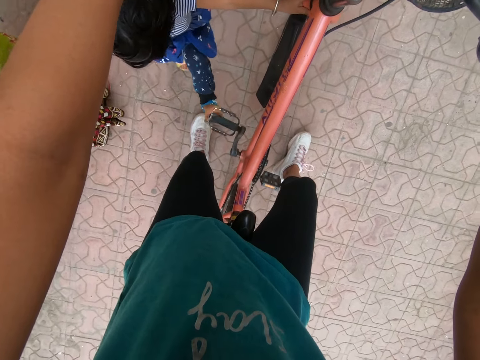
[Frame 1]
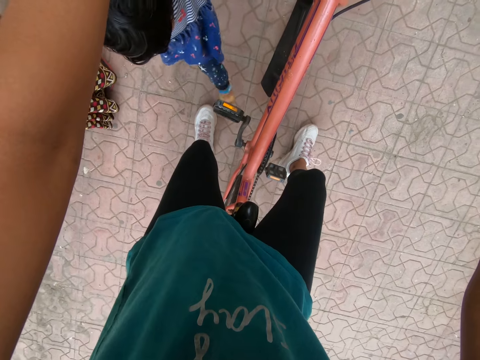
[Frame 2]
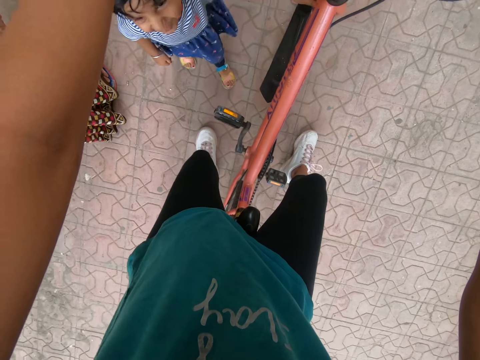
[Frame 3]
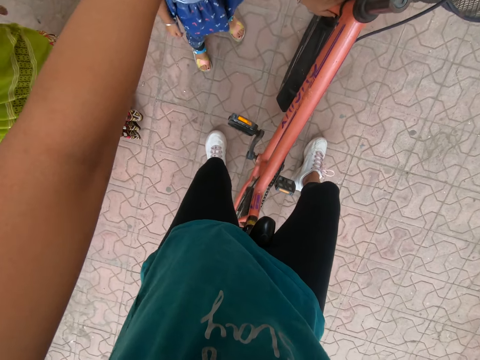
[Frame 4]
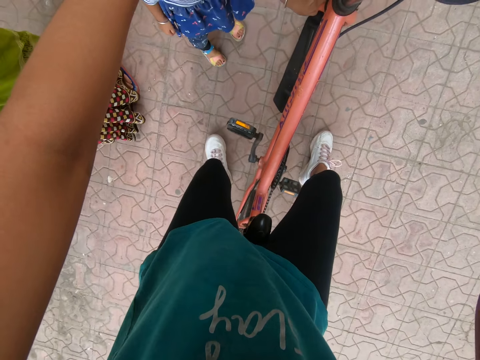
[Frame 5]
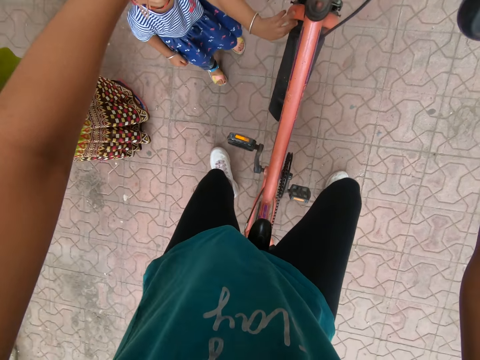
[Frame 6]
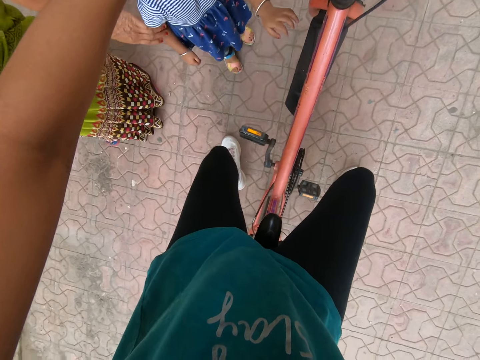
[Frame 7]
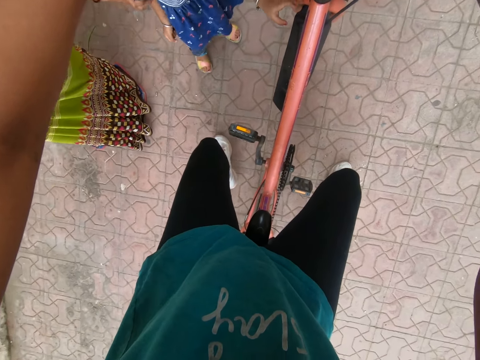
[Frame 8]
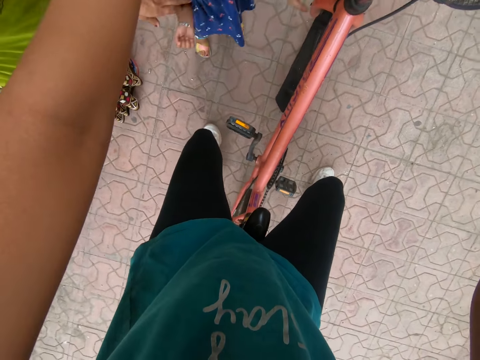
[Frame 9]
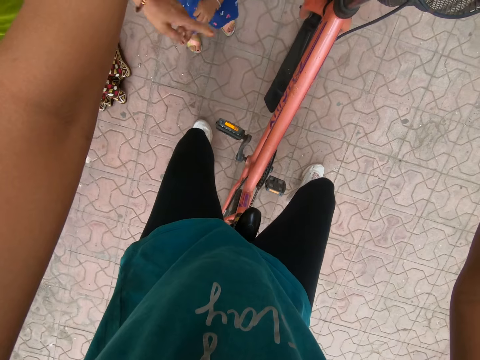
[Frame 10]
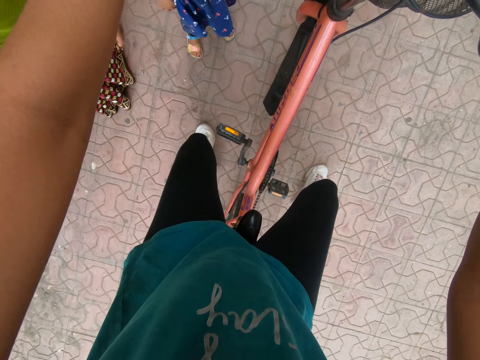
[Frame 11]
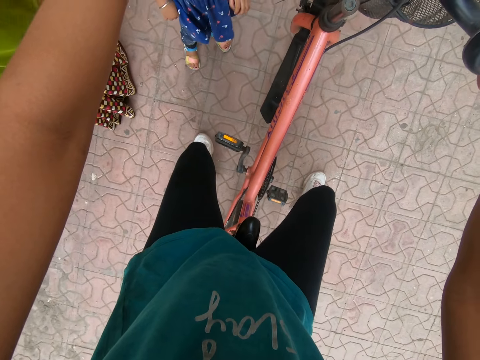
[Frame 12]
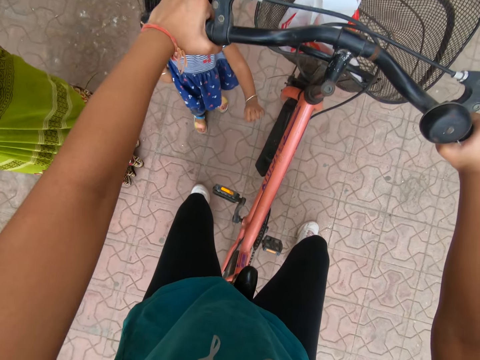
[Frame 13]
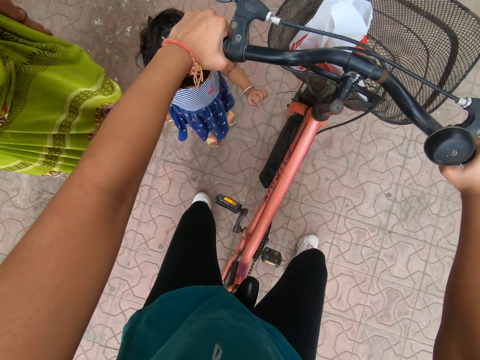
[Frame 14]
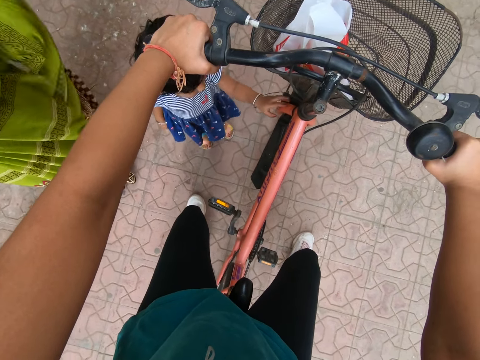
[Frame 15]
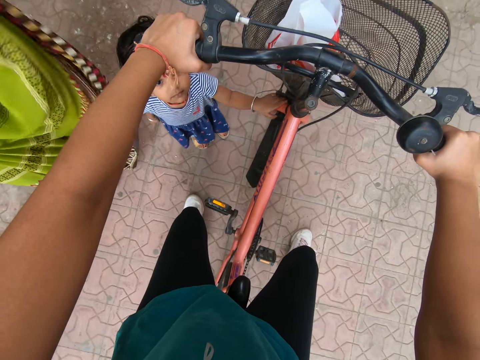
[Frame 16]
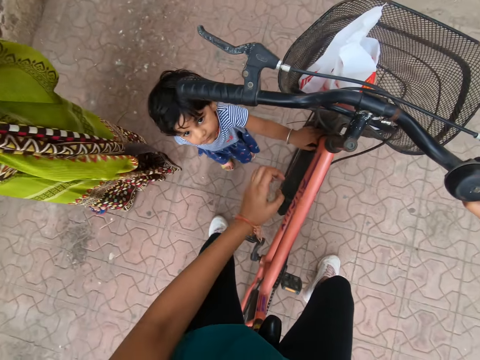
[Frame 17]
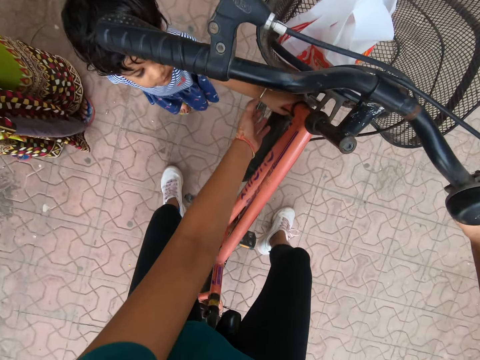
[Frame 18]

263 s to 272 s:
The girl rolls the pedal of the bicycle with her left hand and puts her left leg on the bicycle pedal. The woman holds the girl's right hand with her left hand. The woman interacts with the camera wearer. The girl places her left hand on the bicycle. The camera wearer converses with the girl. She places her left hand on the girl's left hand.

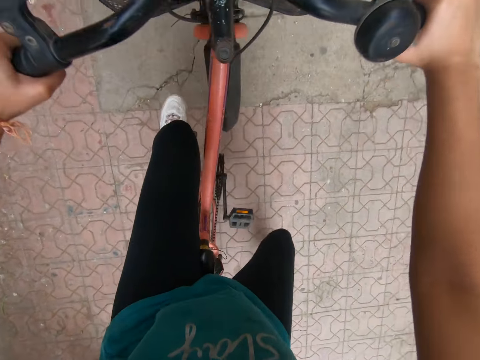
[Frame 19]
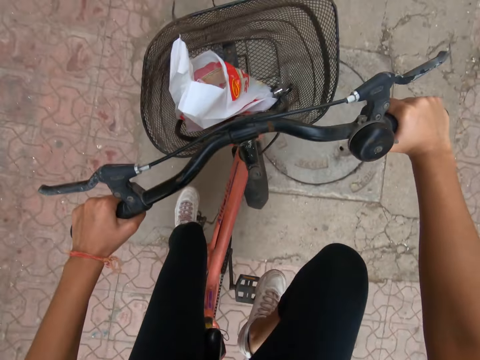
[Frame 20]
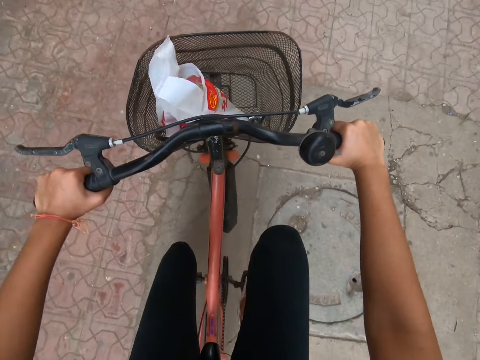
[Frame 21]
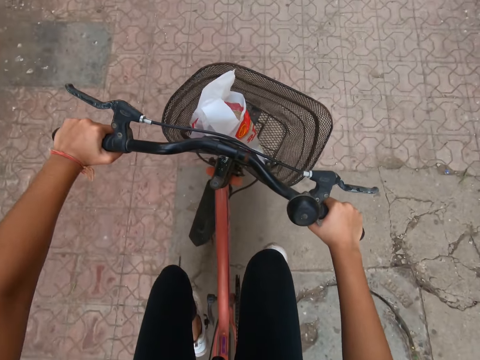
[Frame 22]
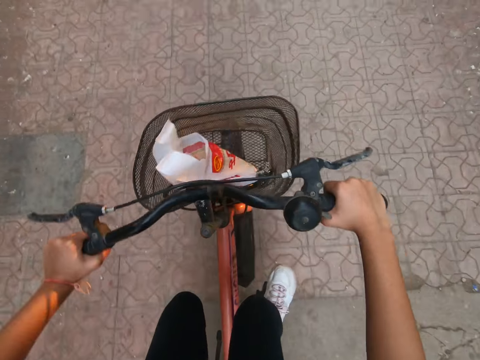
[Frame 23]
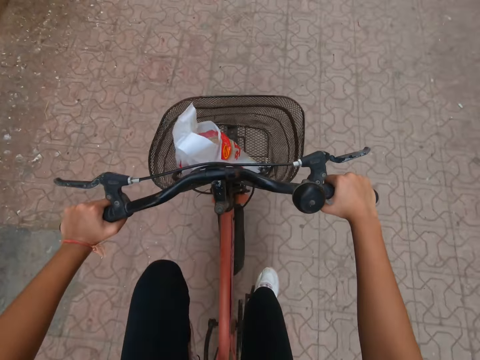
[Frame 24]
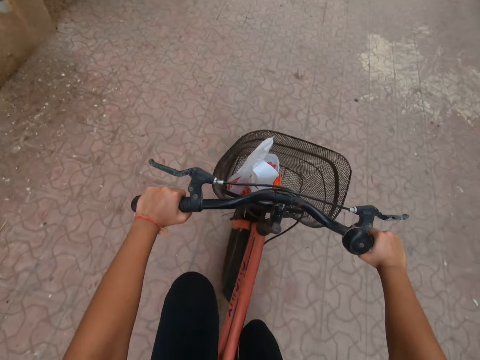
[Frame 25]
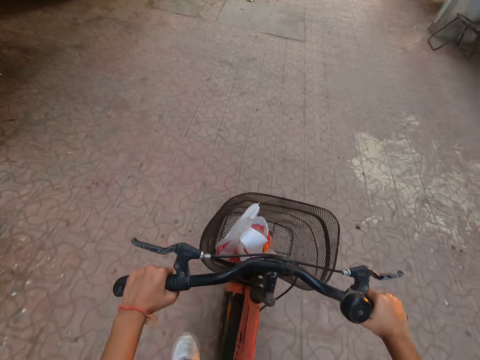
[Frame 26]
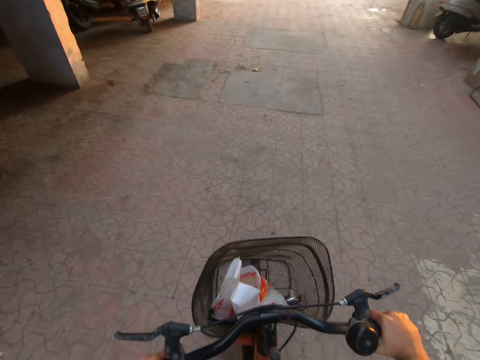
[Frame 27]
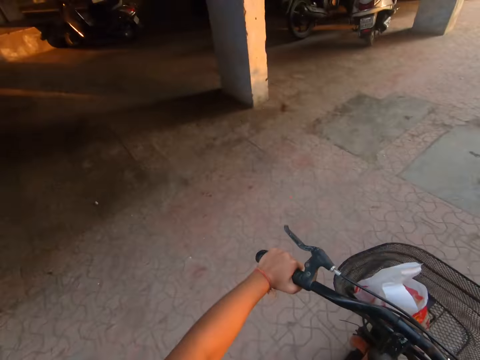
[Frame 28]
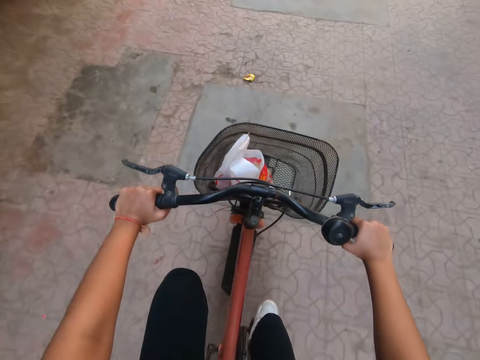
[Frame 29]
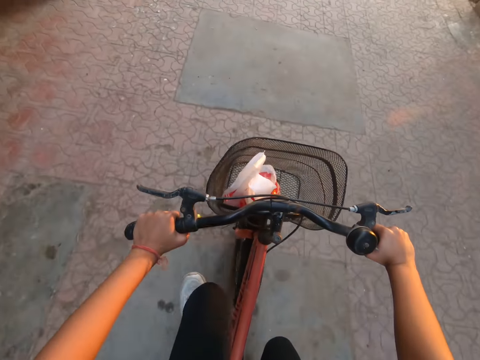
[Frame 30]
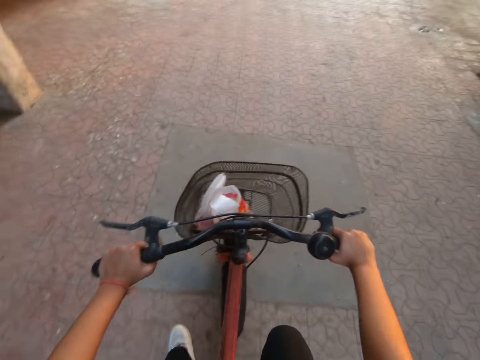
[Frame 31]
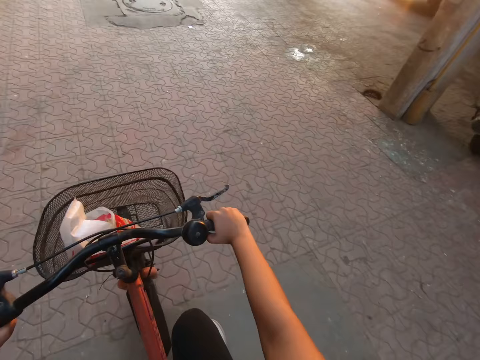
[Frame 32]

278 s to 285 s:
The camera wearer places her right leg on the pedal of the bicycle. She rides the bicycle.

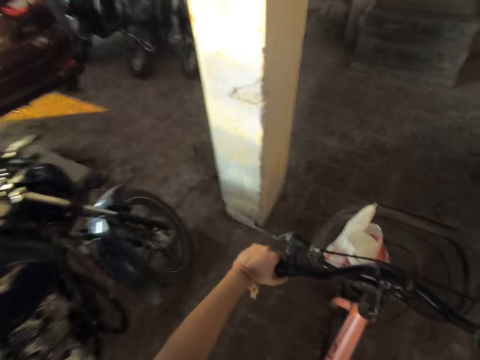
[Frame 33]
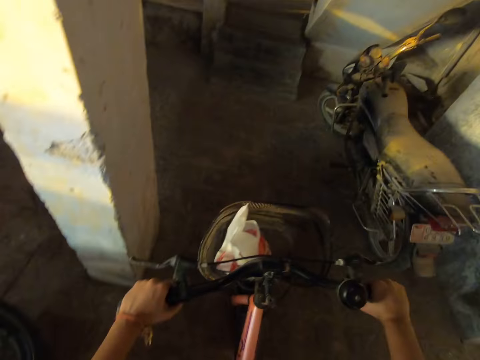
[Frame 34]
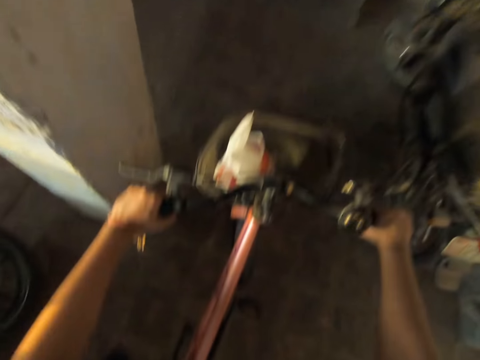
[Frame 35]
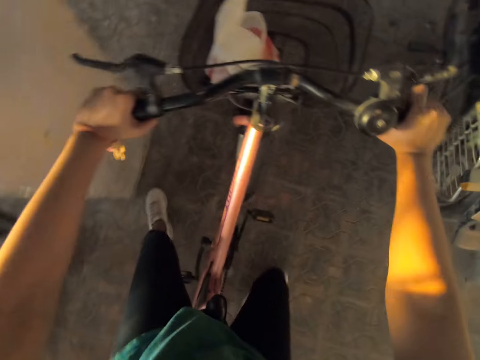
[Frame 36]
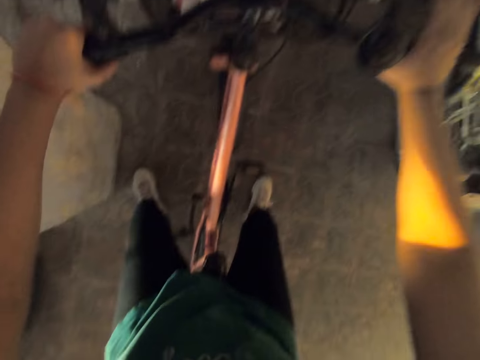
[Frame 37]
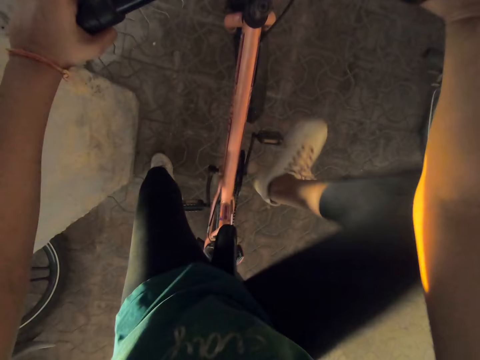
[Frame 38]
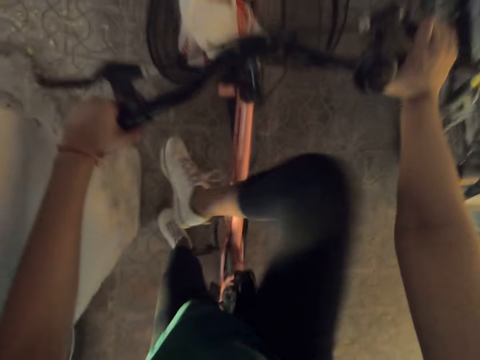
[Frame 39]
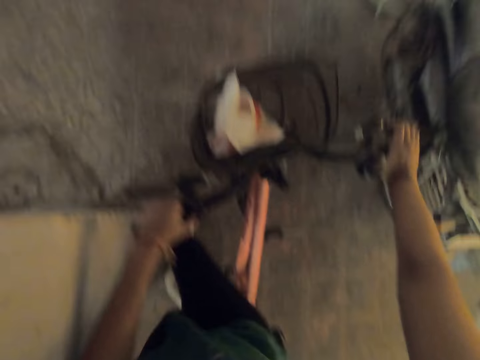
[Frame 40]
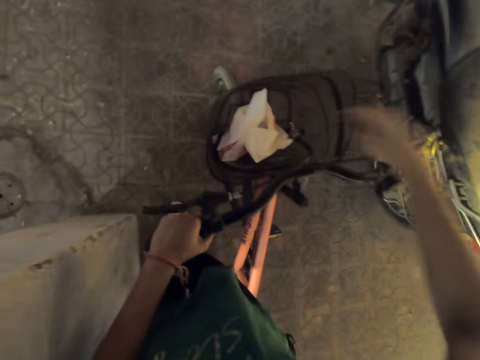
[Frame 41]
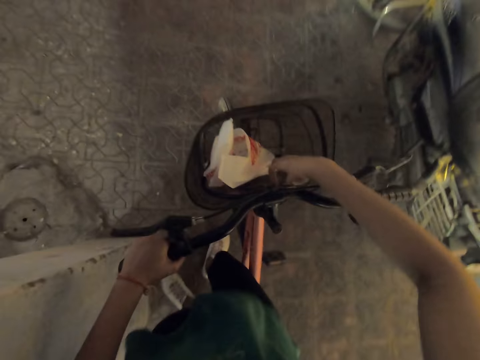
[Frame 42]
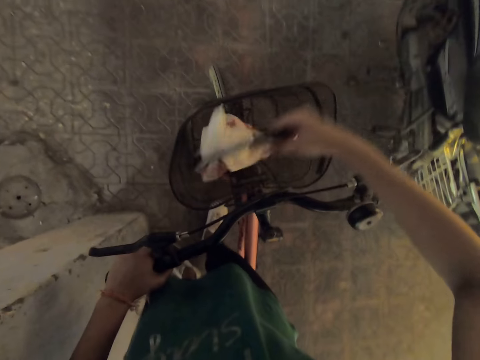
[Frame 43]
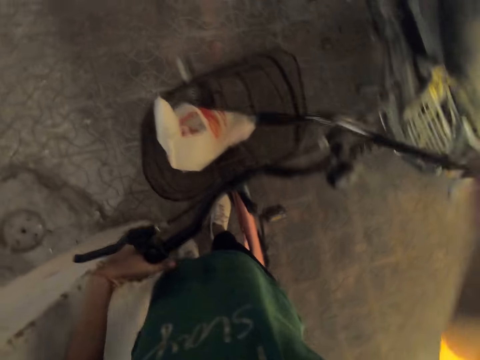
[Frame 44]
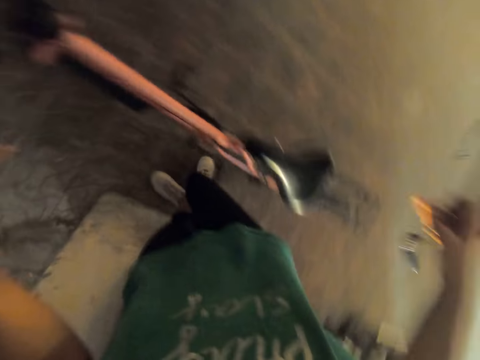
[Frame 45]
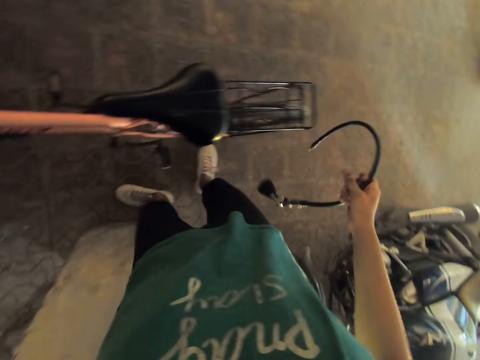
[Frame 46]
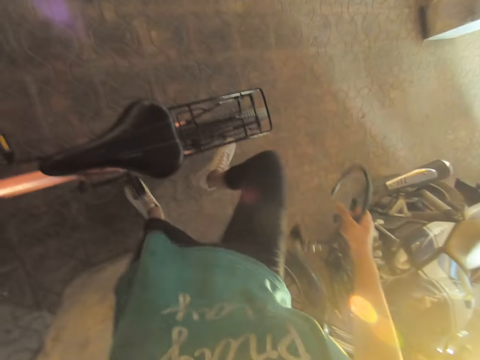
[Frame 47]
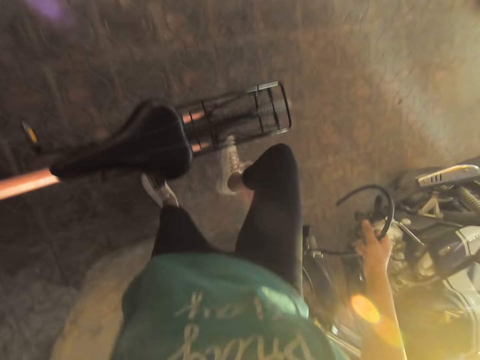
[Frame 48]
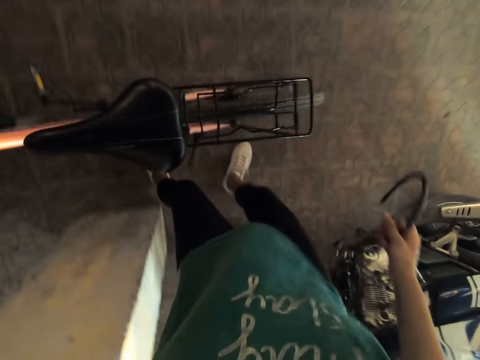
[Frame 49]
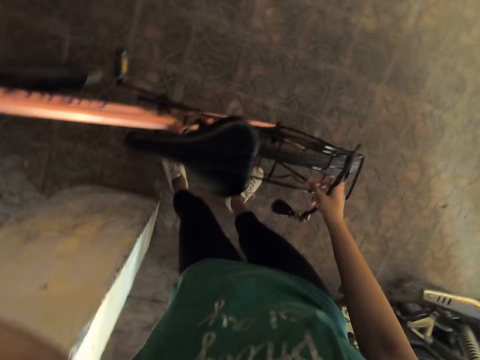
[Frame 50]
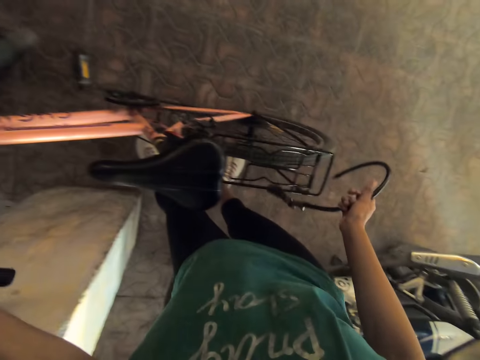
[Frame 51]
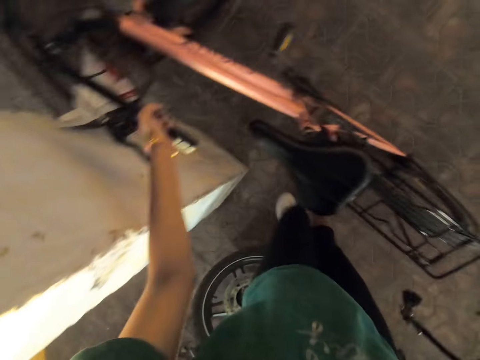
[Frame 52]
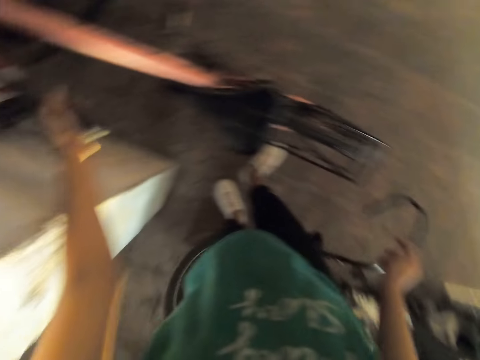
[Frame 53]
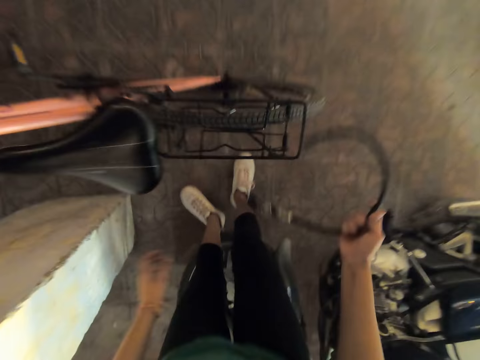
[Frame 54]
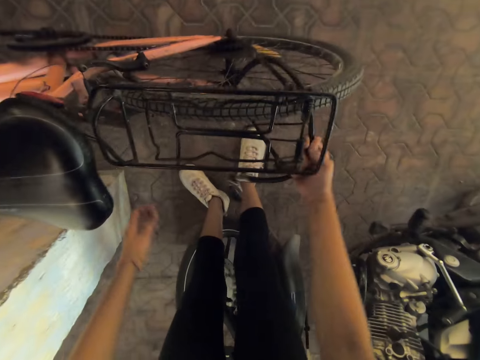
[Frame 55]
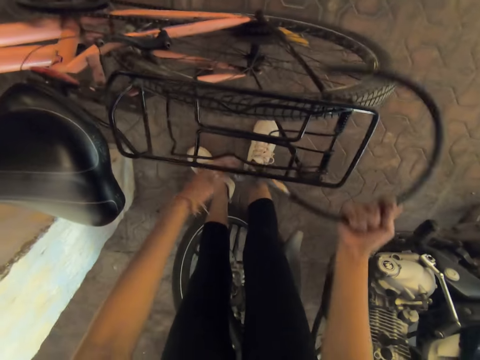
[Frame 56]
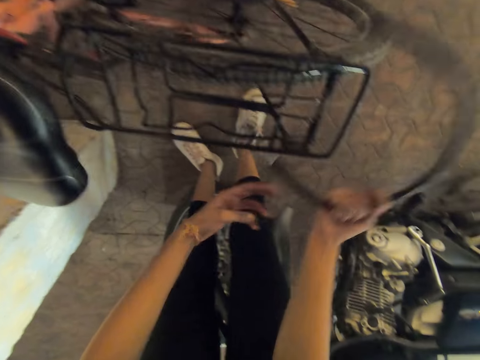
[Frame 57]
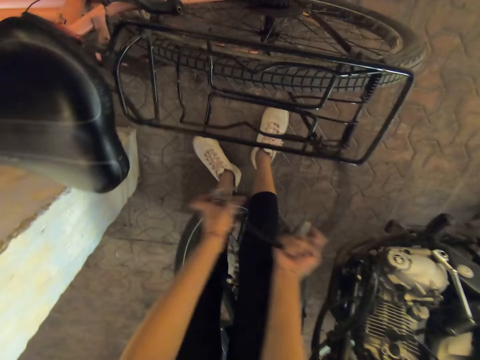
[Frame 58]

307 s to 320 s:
The camera wearer gets off the bicycle. She takes a bicycle lock or hose from the bicycle basket with her right hand. She parks the bicycle. She locks the bicycle wheel. She places the hose in her right hand on the wheel of the bicycle.
